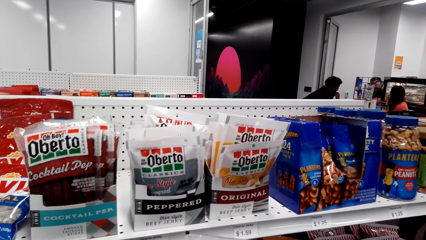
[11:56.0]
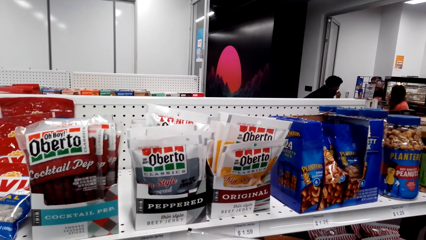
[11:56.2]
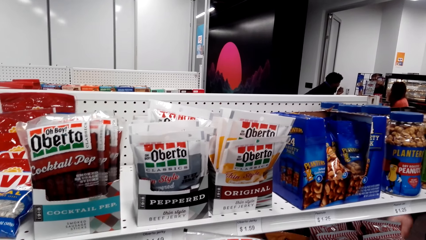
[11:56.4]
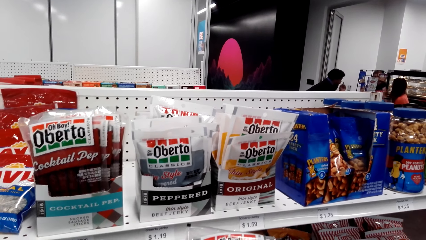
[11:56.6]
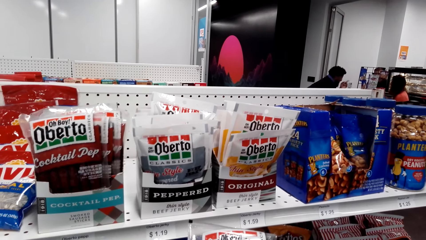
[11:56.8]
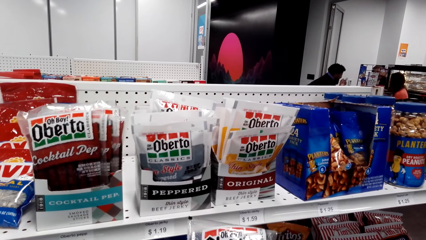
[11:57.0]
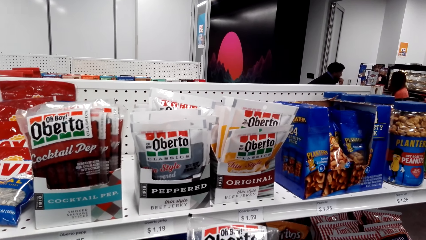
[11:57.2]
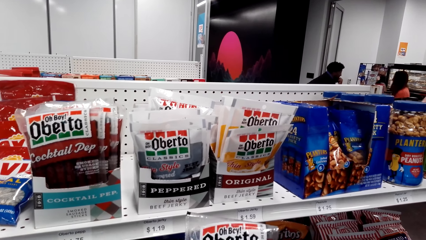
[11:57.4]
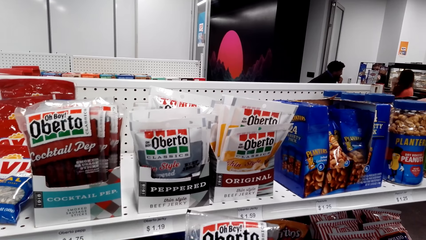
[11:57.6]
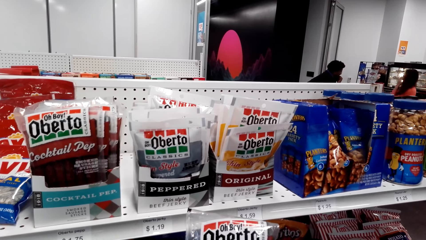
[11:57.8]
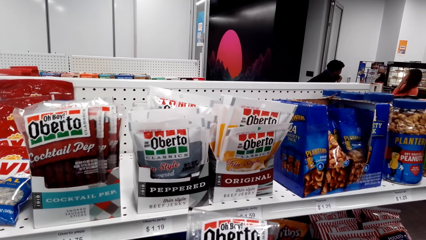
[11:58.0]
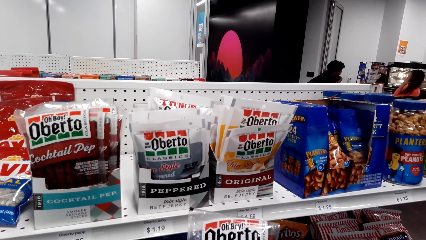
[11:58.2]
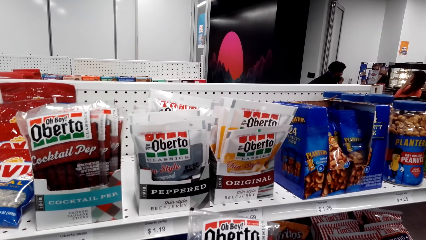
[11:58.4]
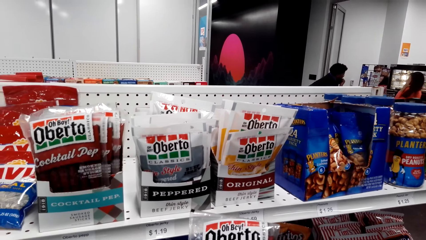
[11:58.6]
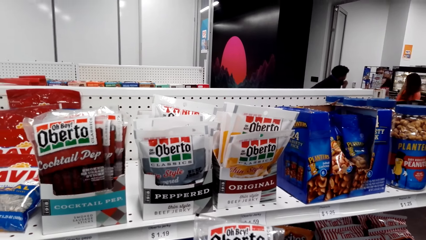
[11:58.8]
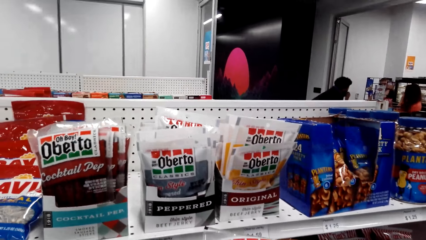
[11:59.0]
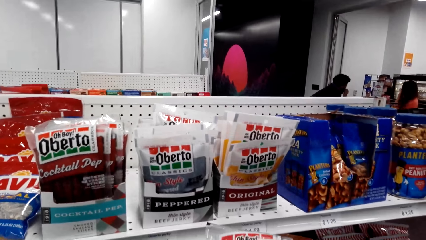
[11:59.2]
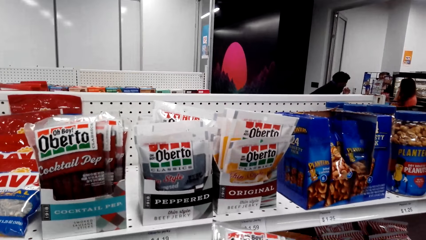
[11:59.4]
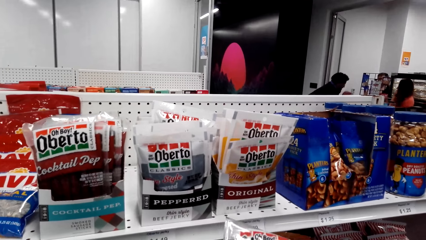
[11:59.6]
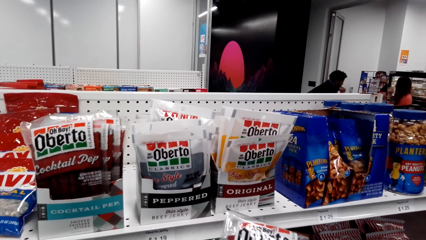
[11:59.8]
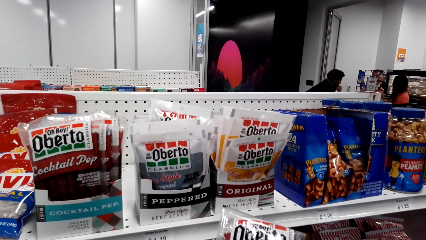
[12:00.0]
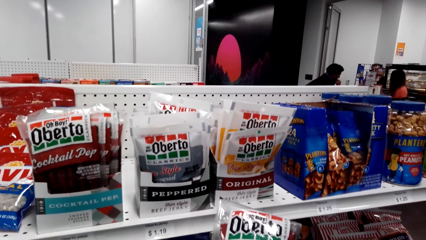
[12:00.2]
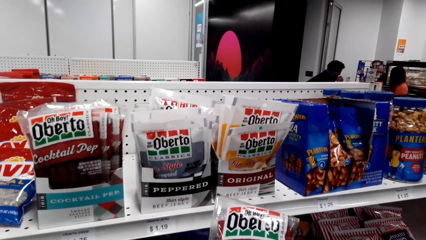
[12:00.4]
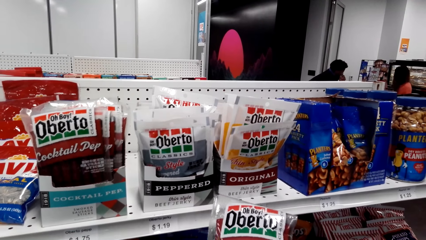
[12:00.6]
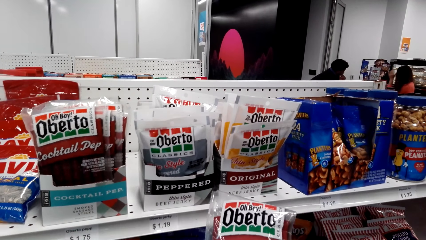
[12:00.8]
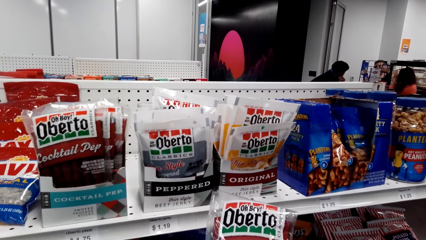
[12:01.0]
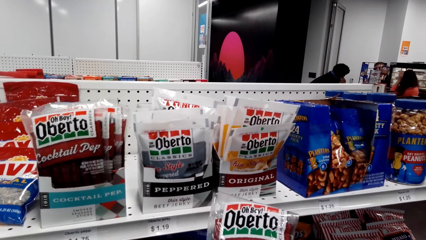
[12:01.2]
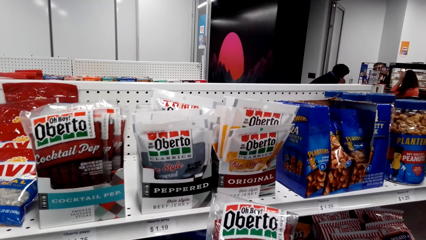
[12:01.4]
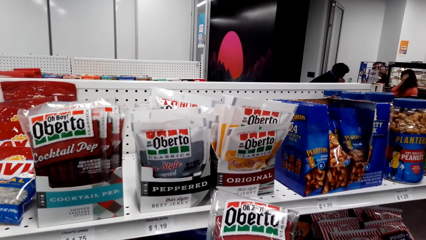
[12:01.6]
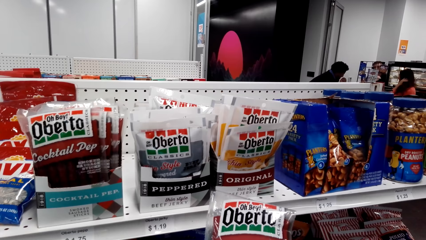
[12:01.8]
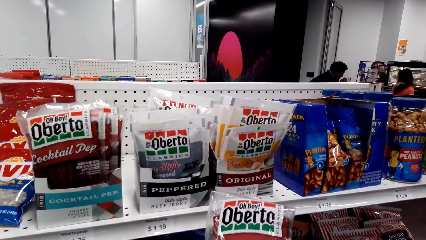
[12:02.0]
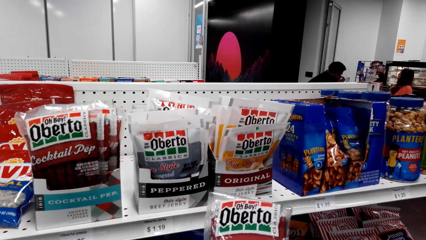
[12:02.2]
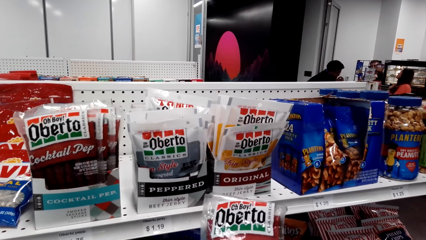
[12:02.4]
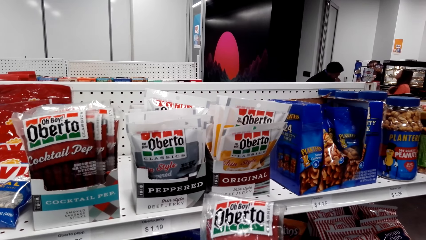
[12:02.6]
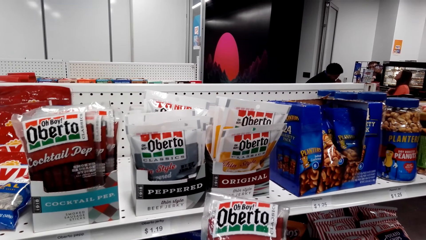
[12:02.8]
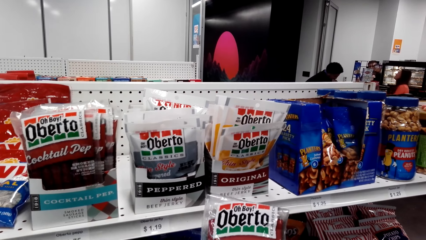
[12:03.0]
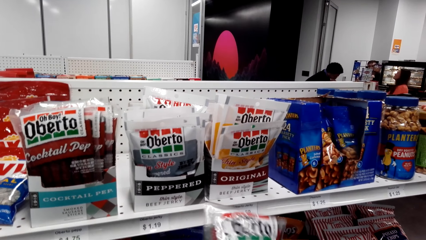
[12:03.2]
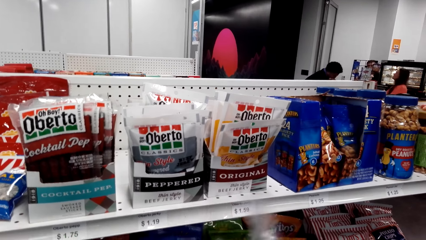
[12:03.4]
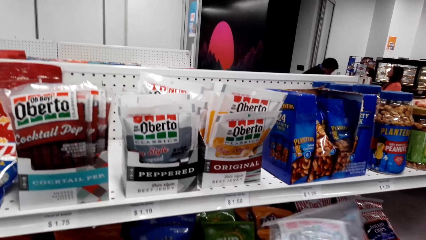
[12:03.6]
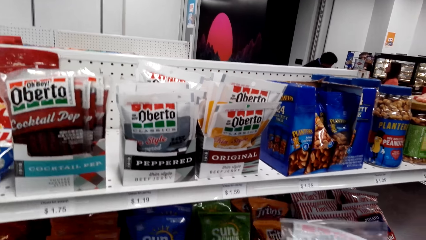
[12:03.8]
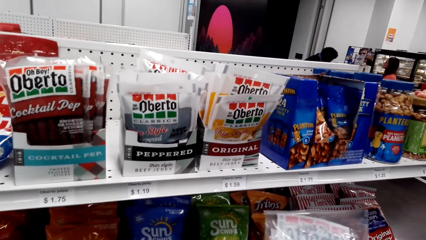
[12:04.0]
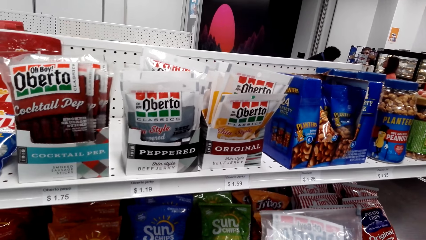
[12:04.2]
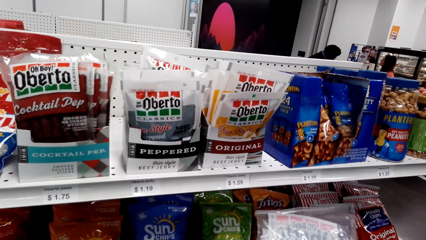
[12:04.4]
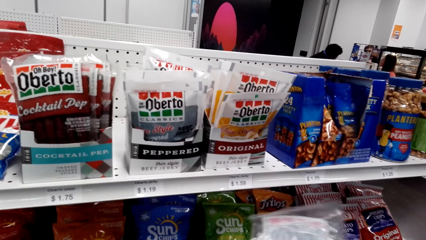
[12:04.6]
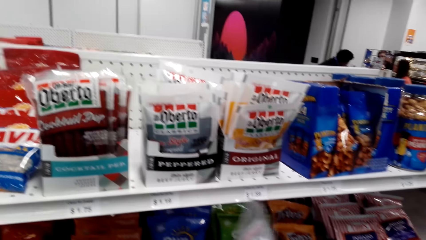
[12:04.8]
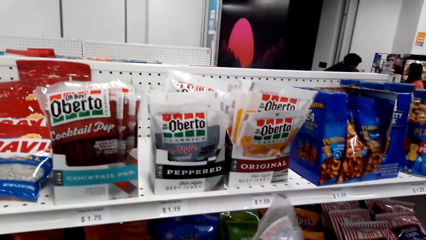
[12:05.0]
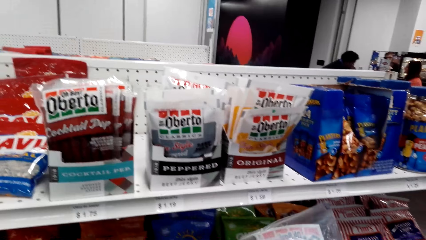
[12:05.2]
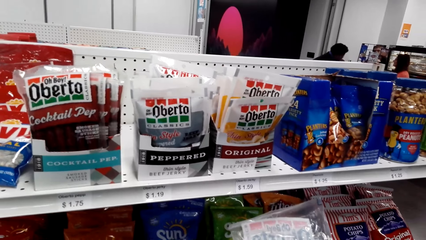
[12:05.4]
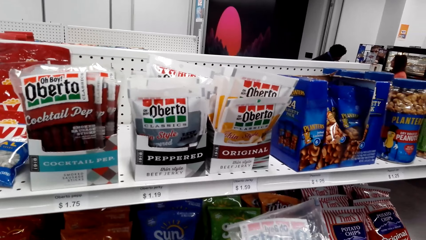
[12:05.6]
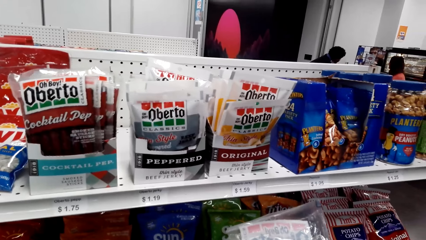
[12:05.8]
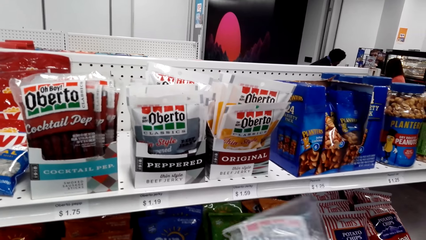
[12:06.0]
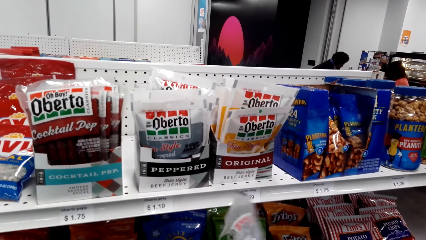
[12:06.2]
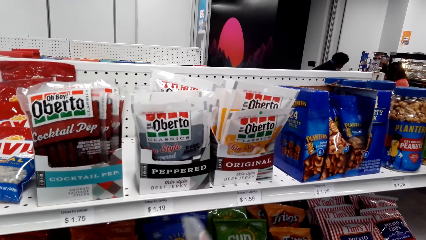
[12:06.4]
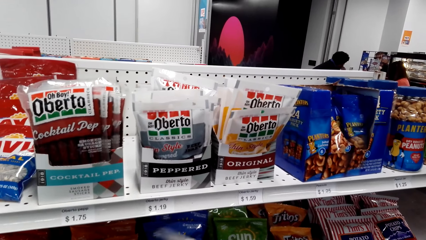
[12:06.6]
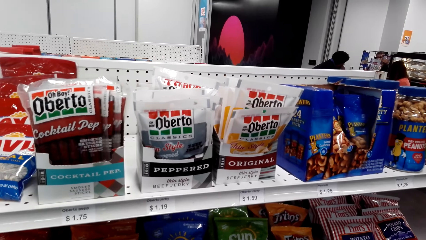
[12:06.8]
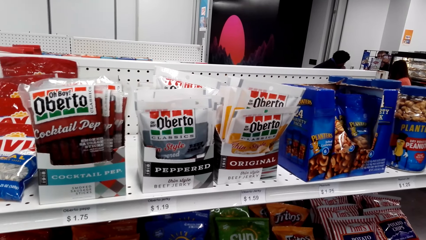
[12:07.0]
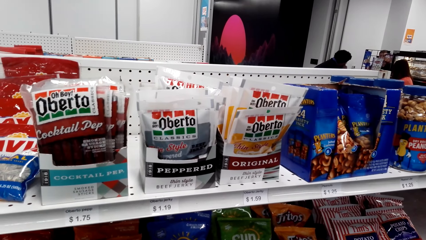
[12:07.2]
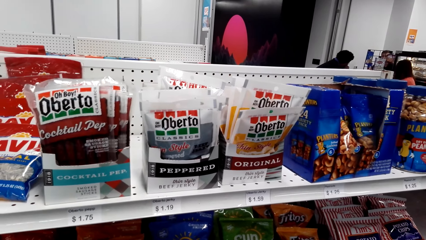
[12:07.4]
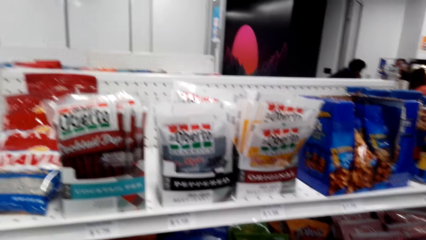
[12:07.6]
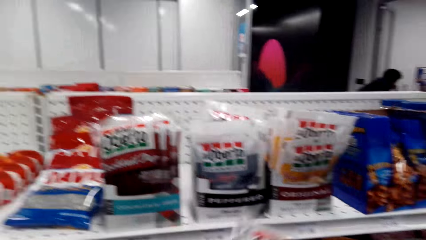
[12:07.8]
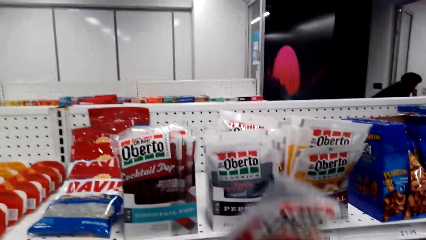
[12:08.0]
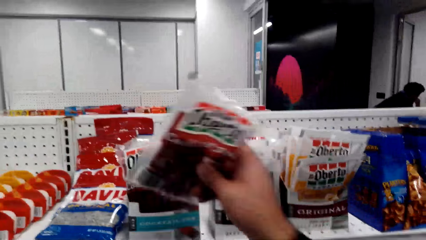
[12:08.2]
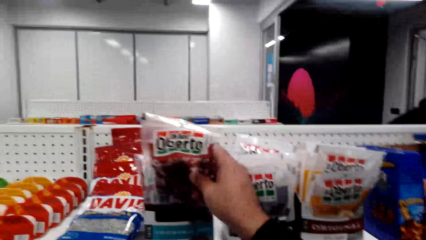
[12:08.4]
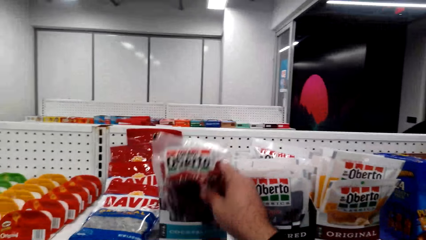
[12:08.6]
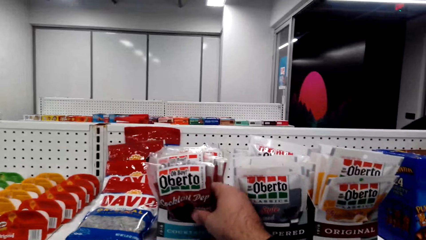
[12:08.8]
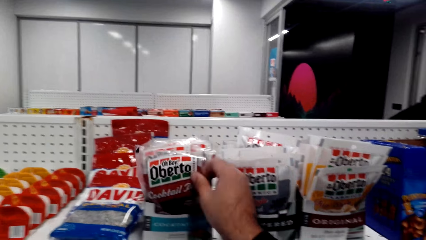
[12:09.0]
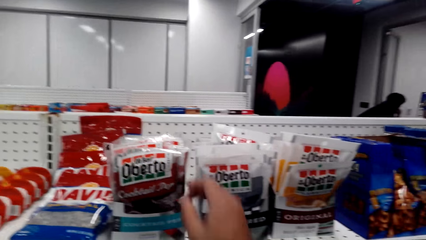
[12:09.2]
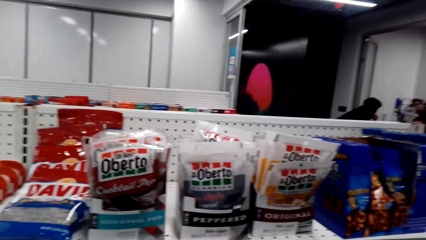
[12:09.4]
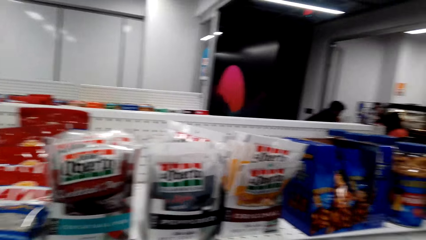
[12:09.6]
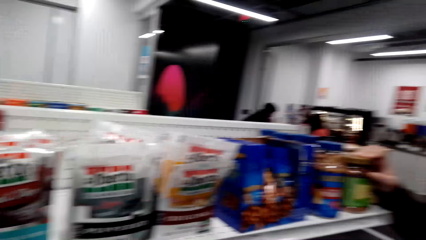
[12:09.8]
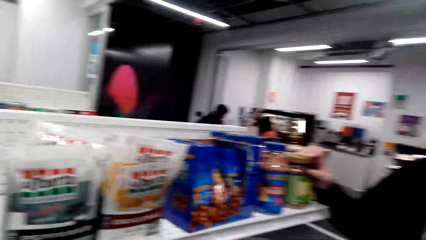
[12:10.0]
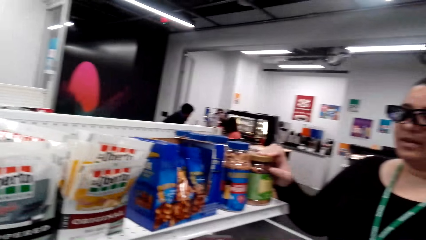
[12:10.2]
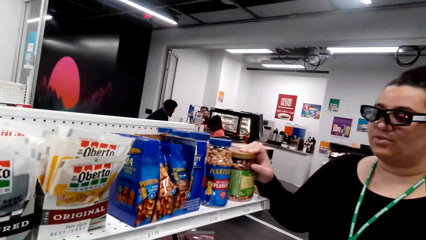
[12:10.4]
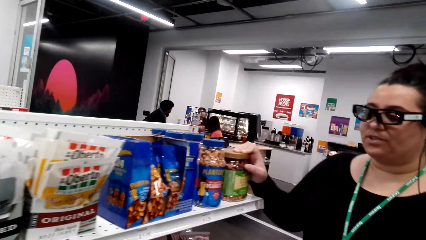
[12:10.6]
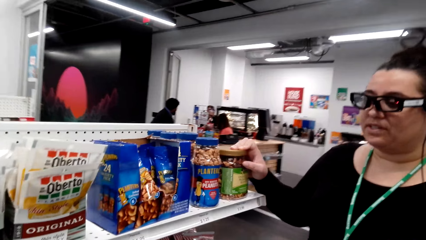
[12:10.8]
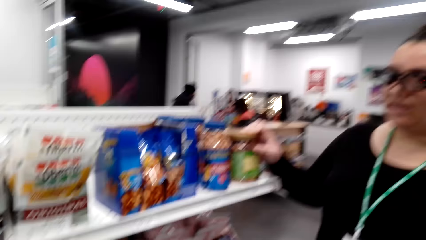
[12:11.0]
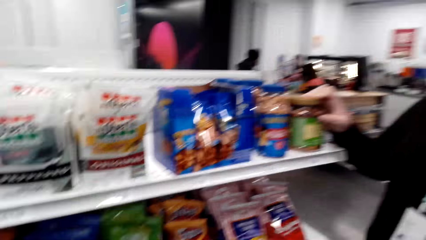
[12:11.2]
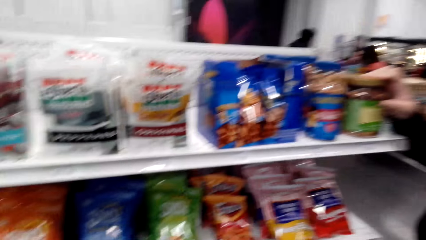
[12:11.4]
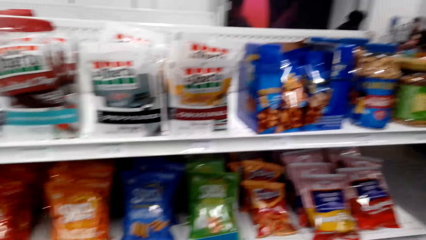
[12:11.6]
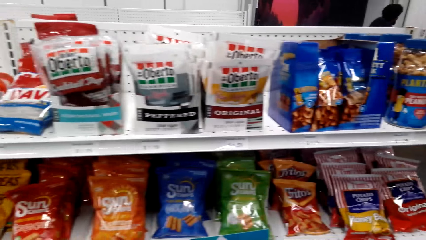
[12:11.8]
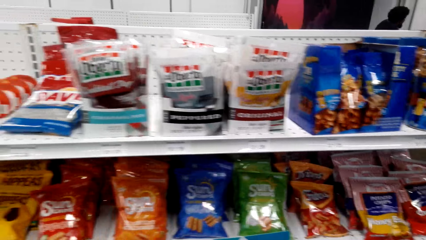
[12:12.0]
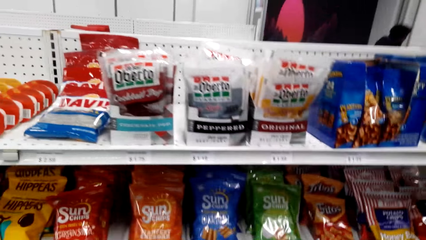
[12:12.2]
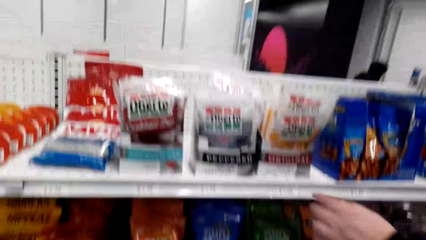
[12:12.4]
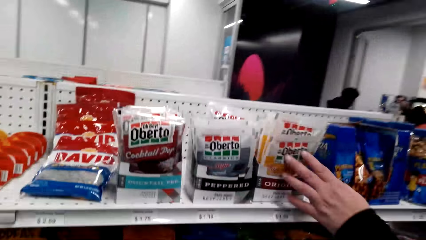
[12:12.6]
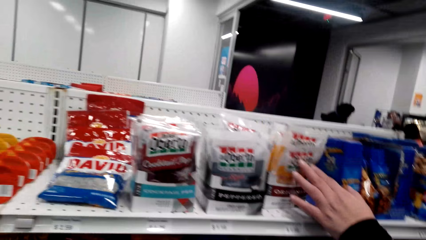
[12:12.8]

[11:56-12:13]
The camera wearer turns the Oberto. They put the Oberto back on the shelf.
